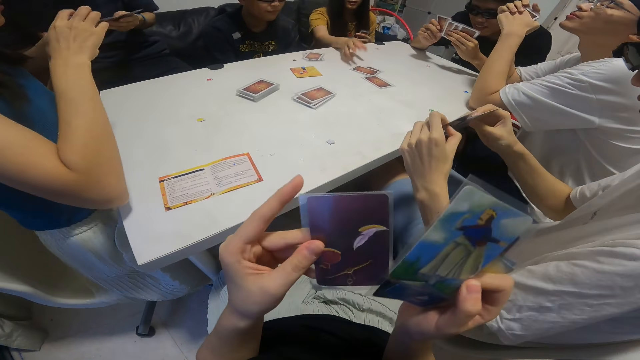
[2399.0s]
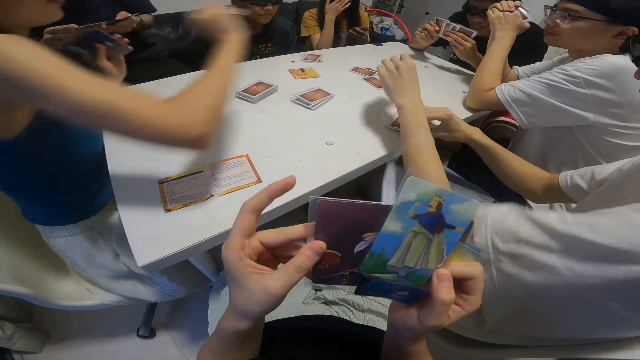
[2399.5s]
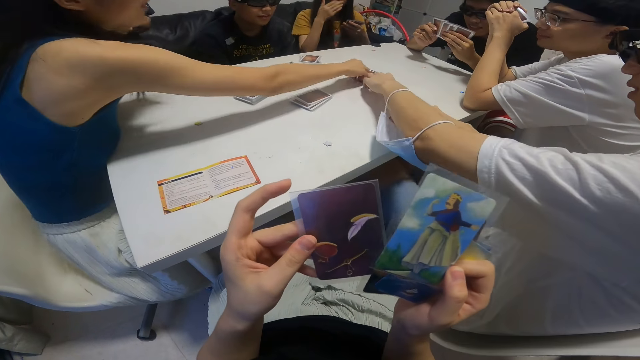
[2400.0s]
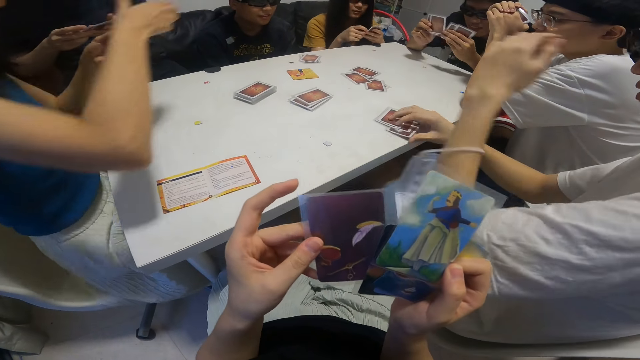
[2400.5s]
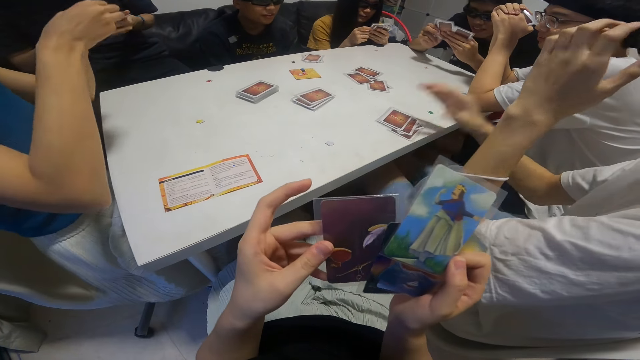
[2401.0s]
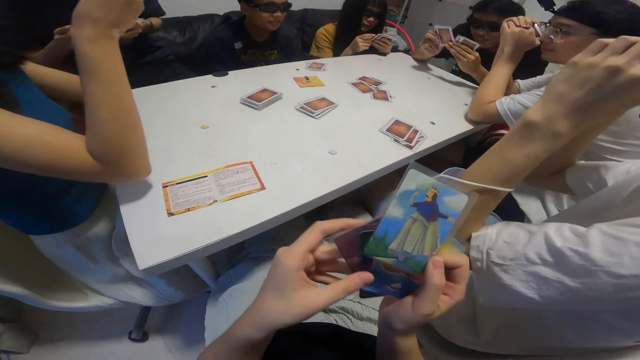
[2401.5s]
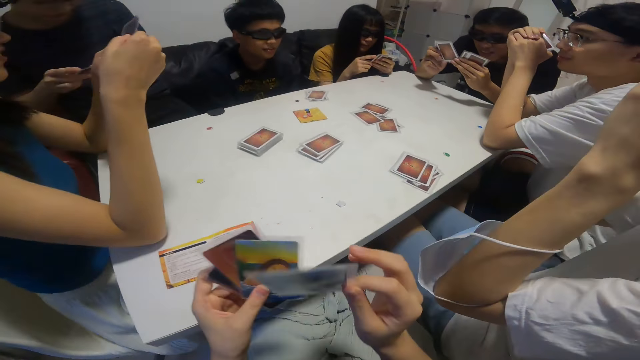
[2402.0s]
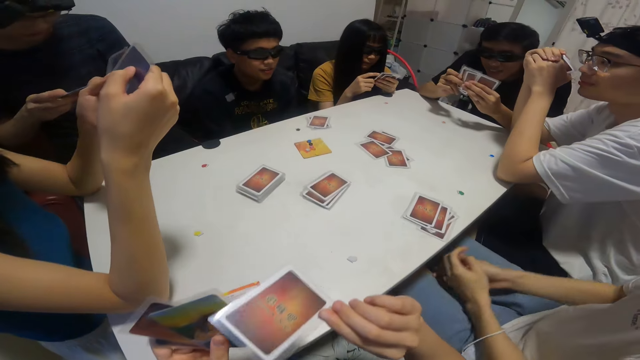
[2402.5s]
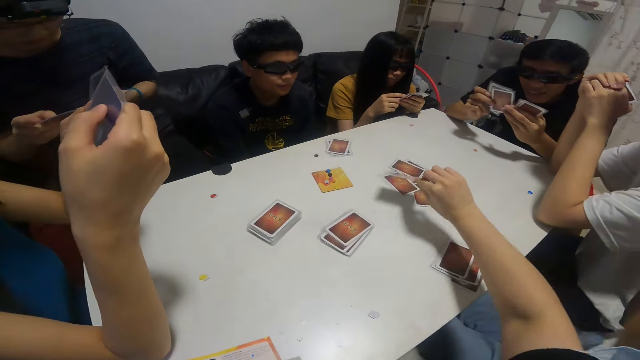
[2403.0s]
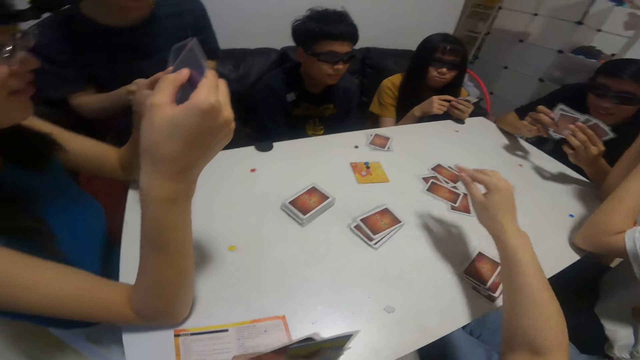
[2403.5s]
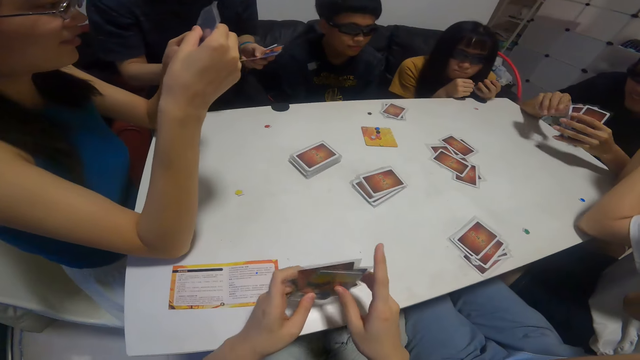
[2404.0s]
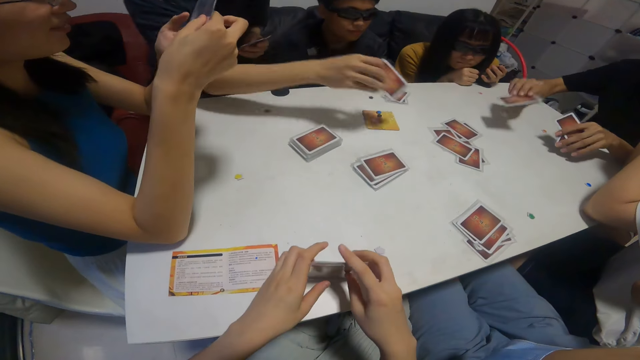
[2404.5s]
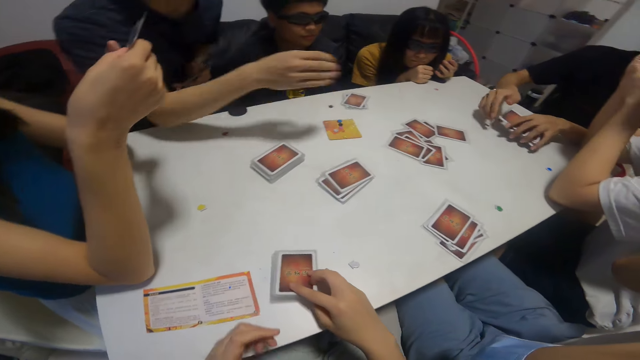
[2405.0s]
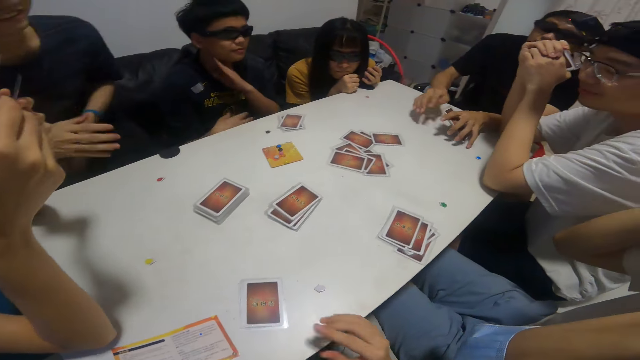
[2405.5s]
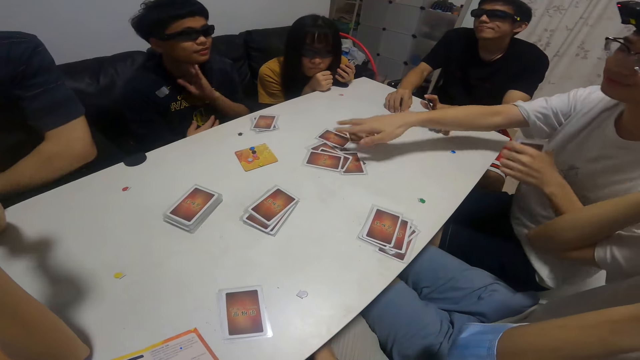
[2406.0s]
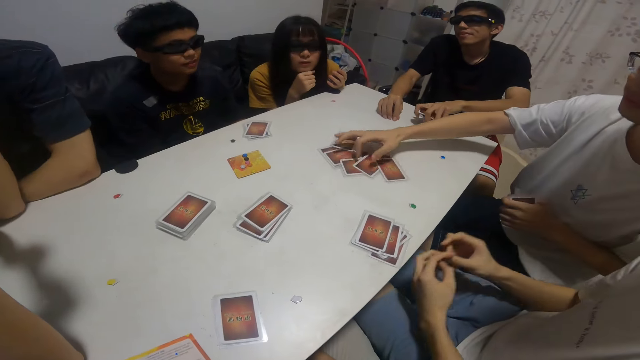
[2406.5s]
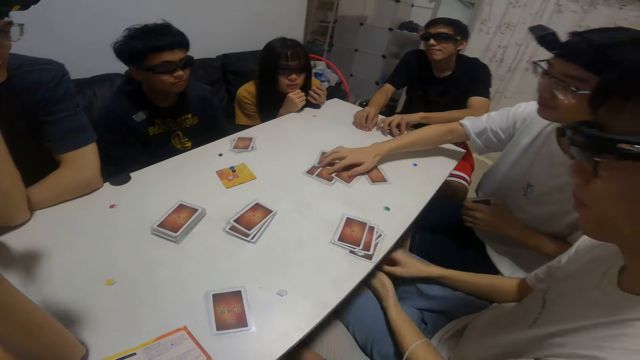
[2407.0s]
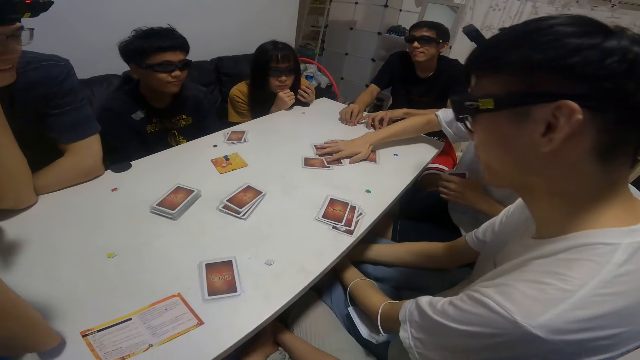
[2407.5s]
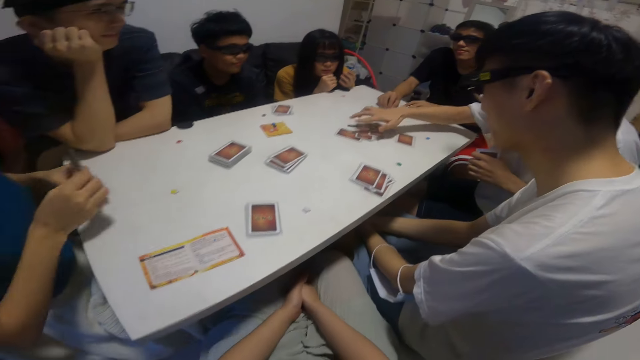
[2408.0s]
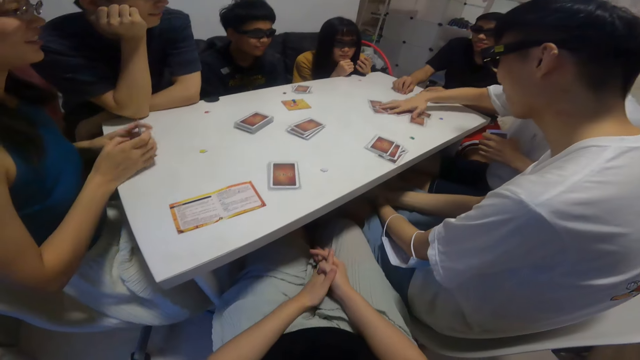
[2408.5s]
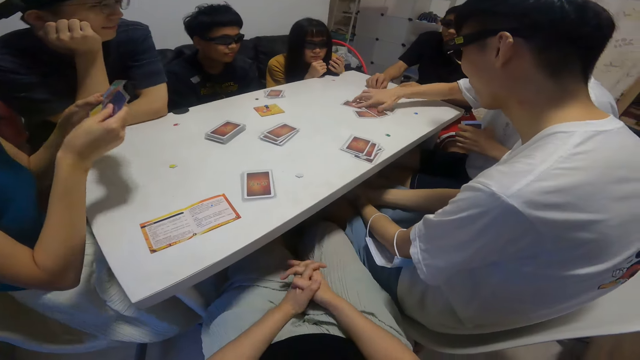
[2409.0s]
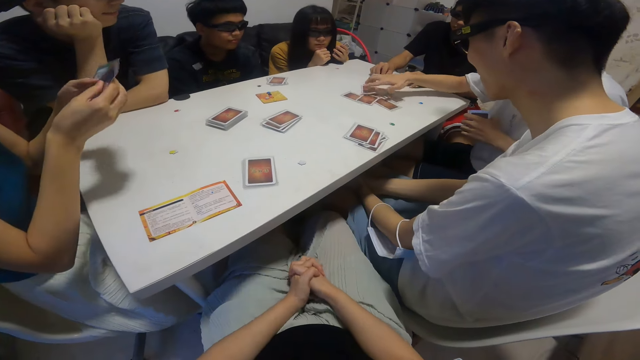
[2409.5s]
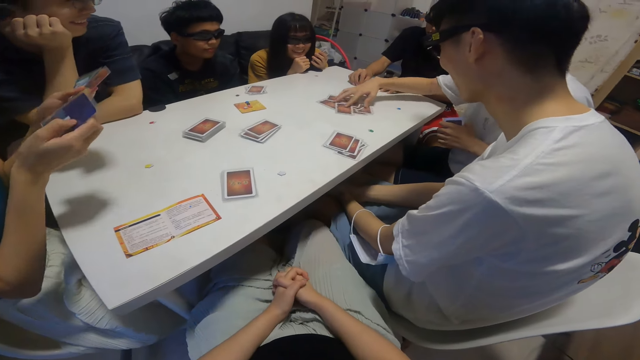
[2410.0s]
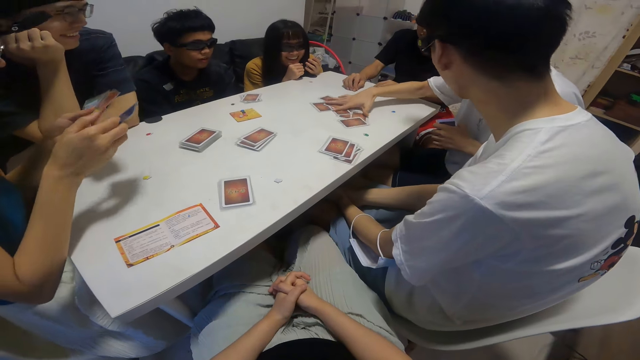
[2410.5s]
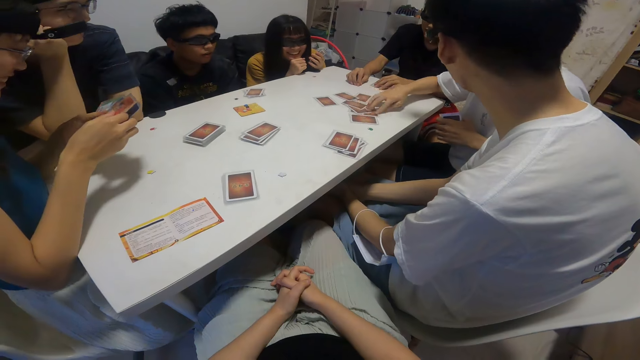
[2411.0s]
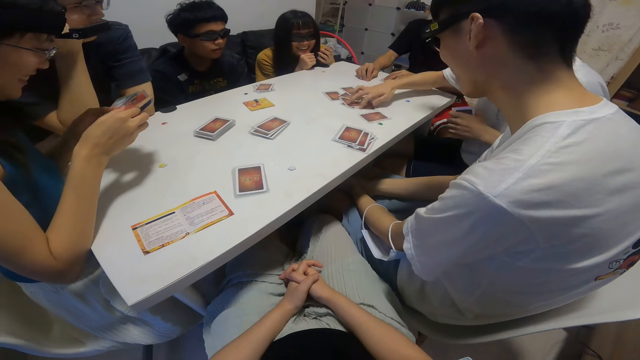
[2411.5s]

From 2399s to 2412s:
The camera wearer looks at the cards. The woman picks up a card from the table with her right hand. The camera wearer drops the card on the table with his right hand. He plays a card game. The man moves the cards on the table with his right hand. The camera wearer looks around the table.

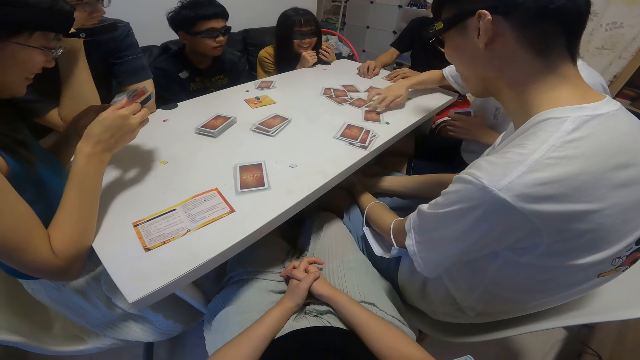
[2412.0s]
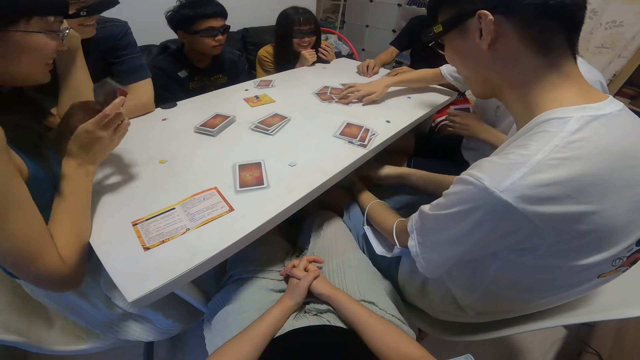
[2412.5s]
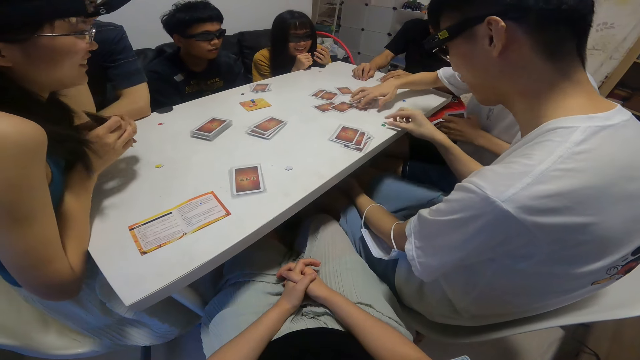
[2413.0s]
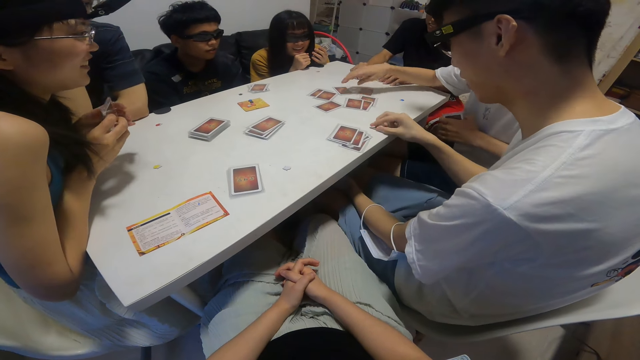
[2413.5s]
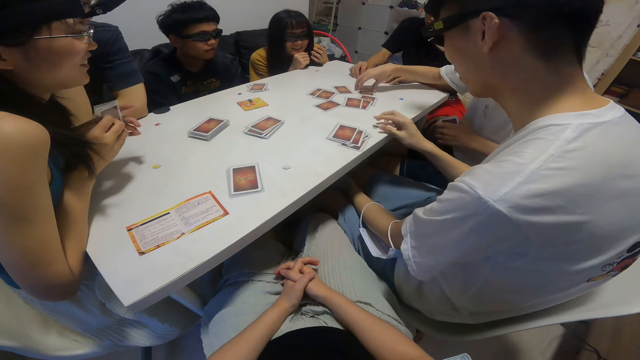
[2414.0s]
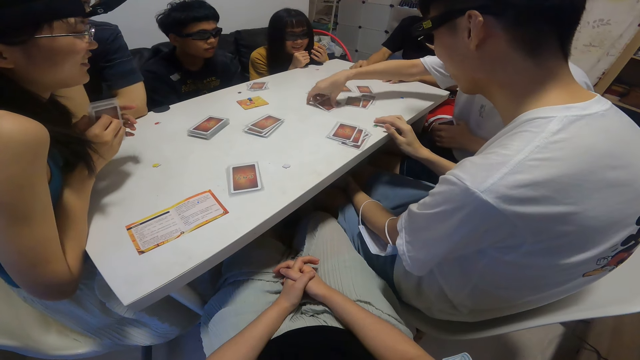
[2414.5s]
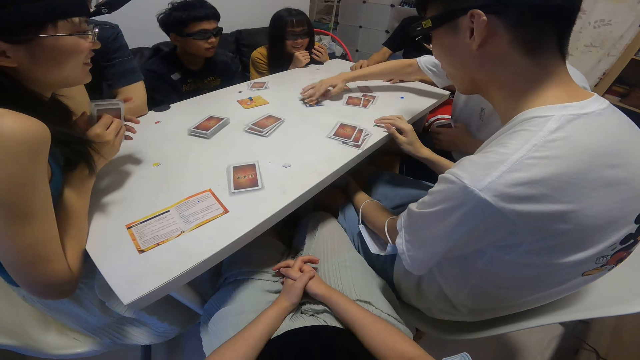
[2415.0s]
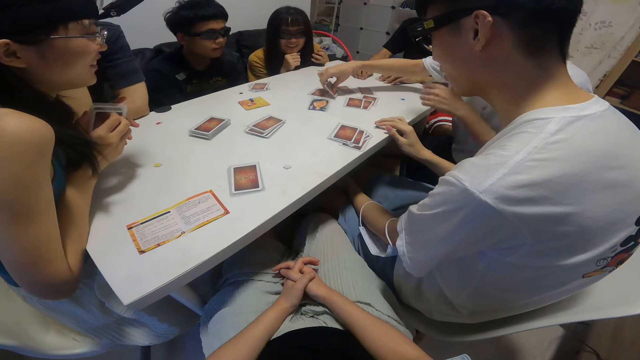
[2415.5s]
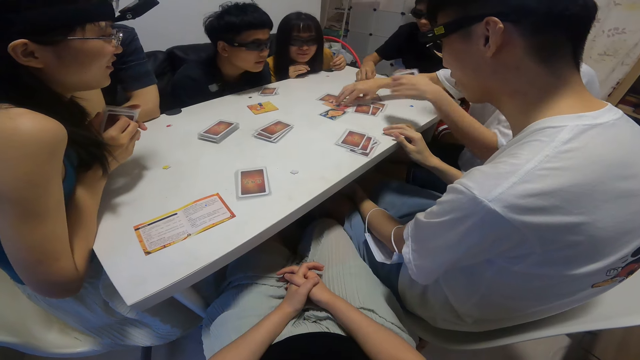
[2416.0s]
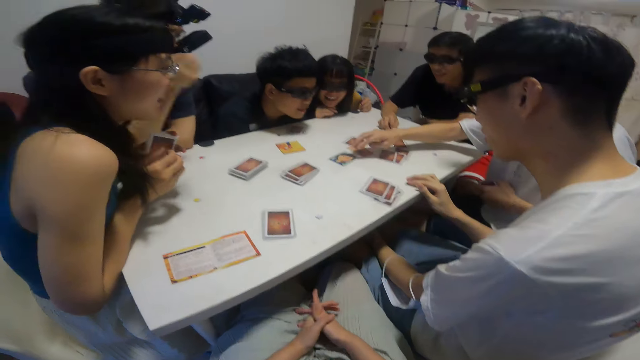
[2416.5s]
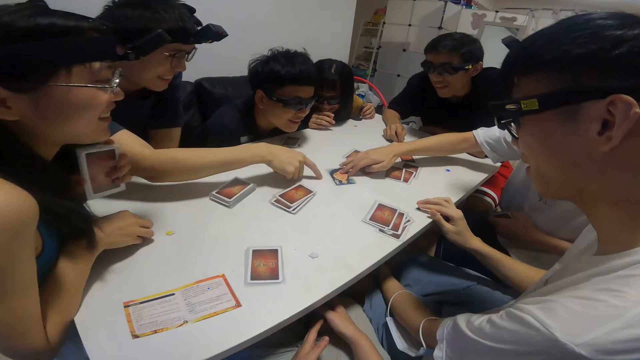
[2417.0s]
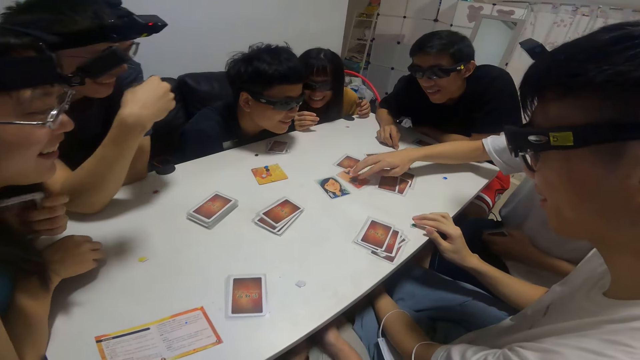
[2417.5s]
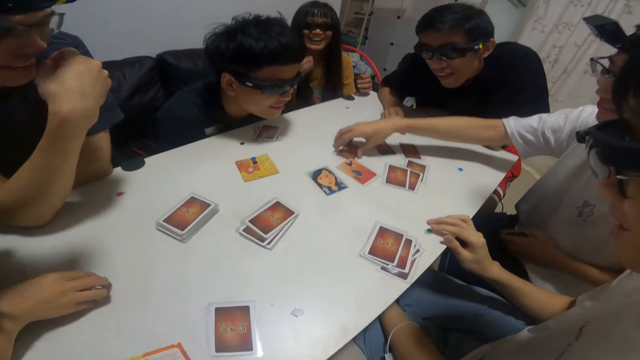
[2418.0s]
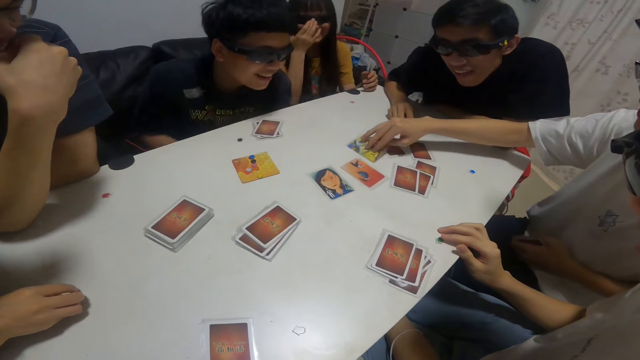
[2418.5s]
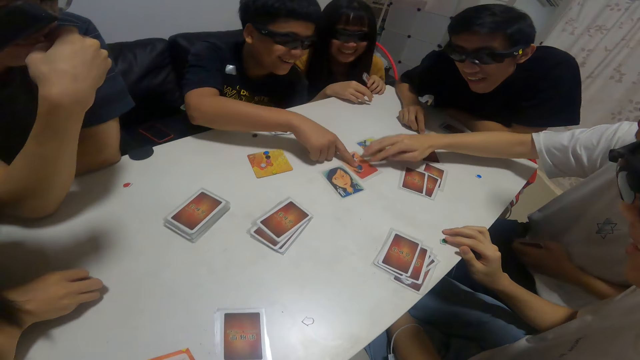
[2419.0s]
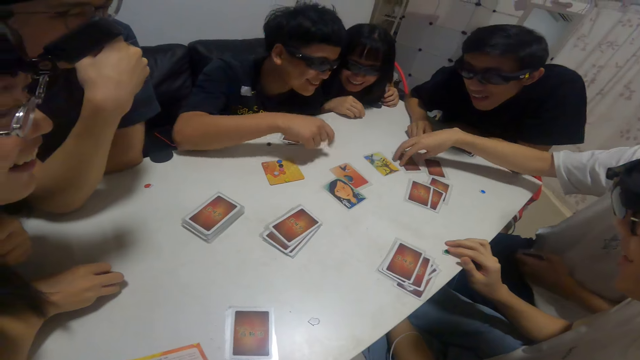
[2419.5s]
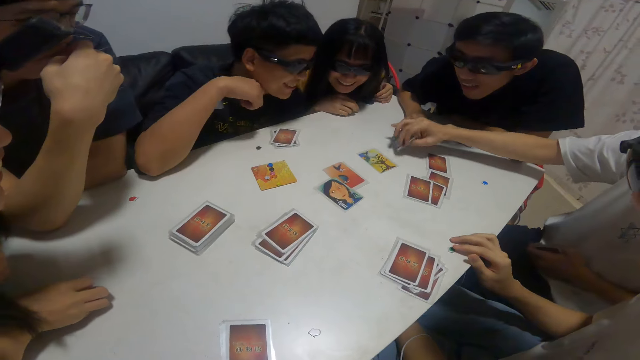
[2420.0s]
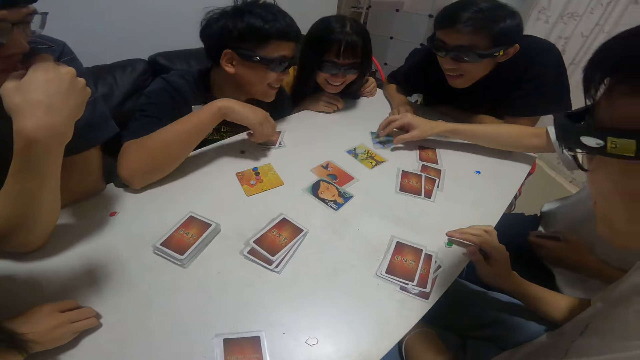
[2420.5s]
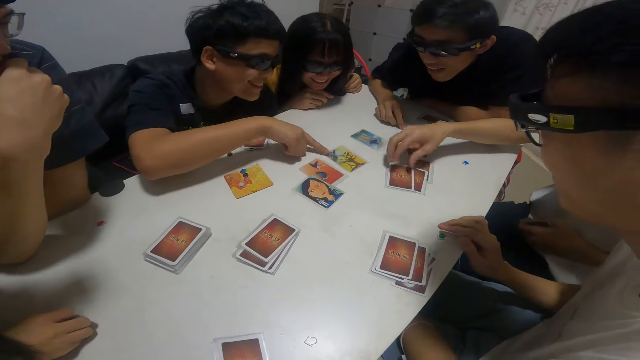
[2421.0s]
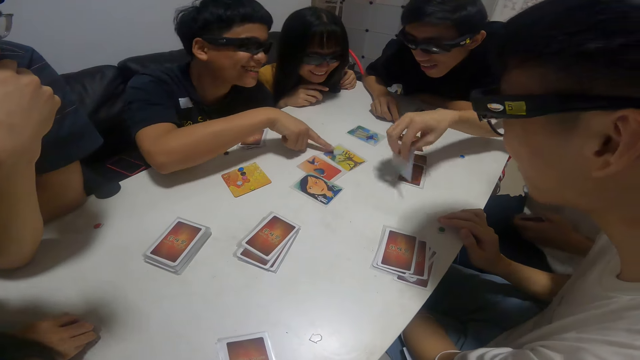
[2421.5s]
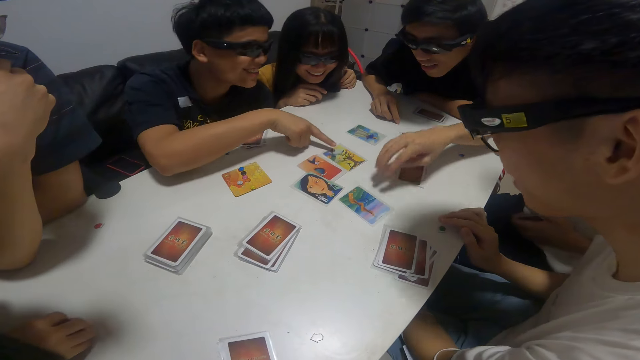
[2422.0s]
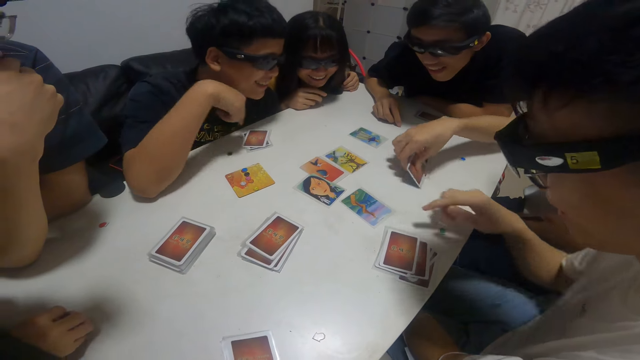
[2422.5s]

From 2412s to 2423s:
The man turns over the cards on the table with his right hand.
